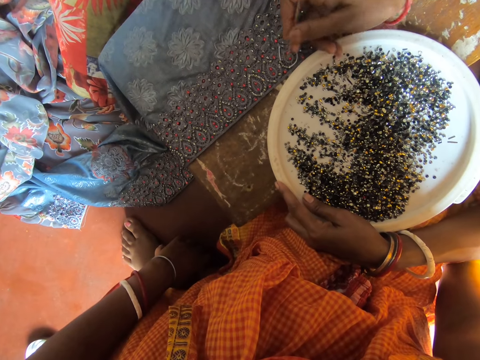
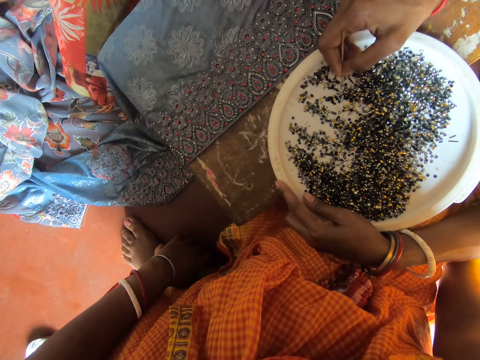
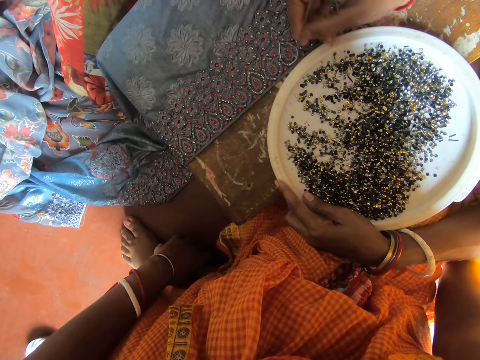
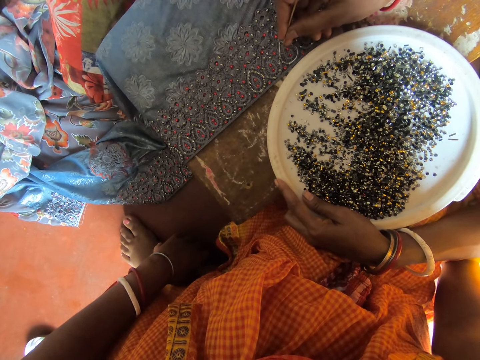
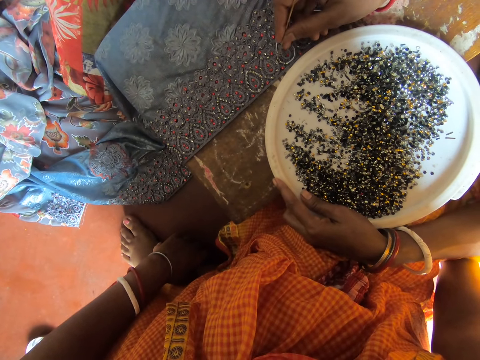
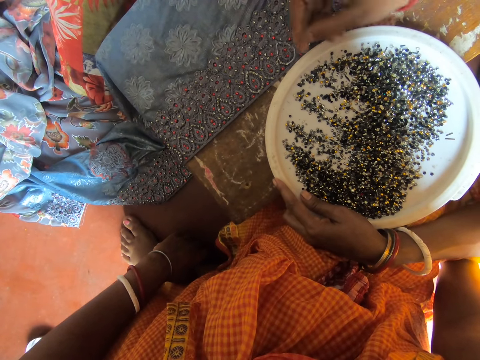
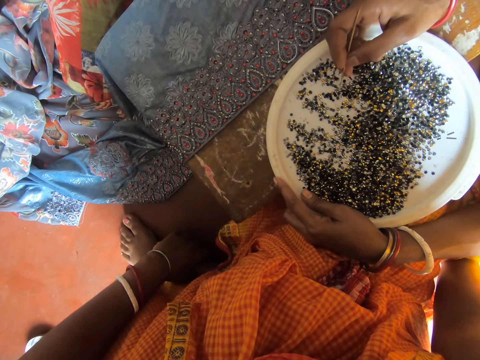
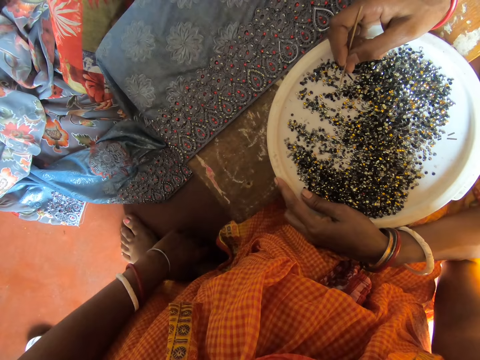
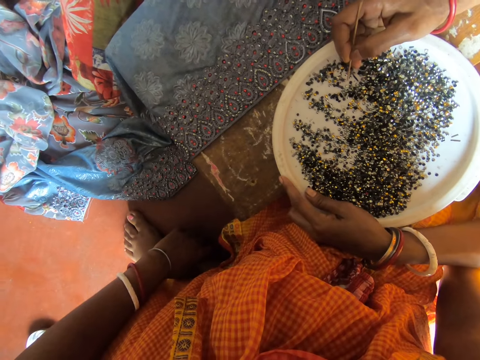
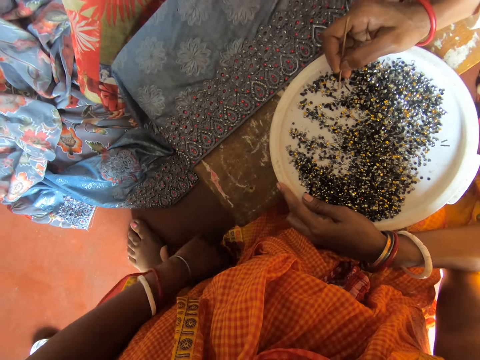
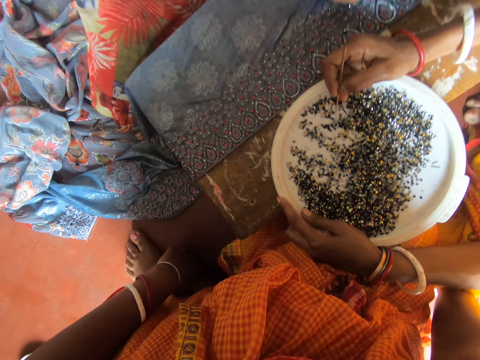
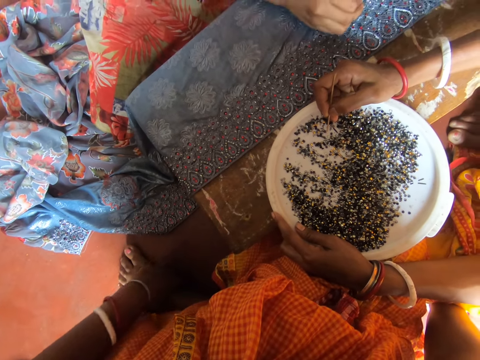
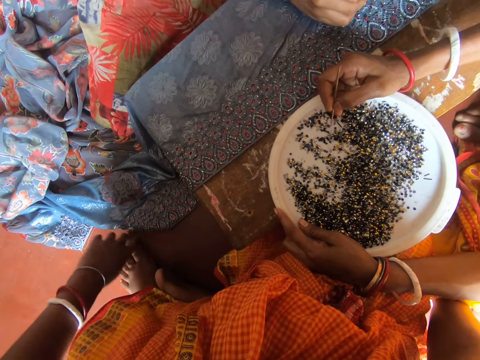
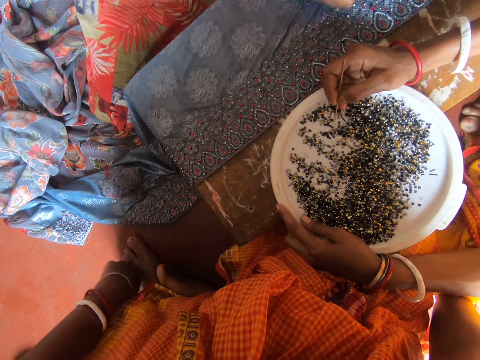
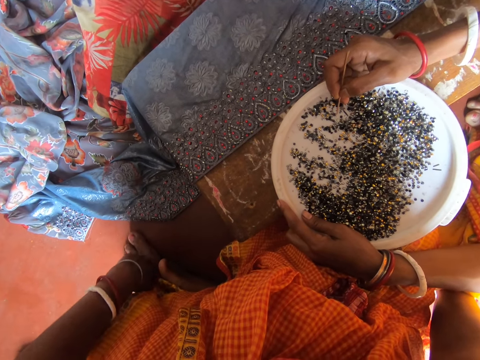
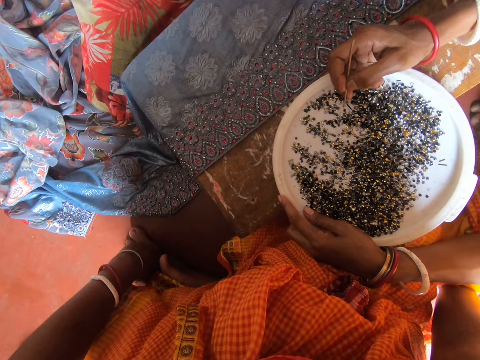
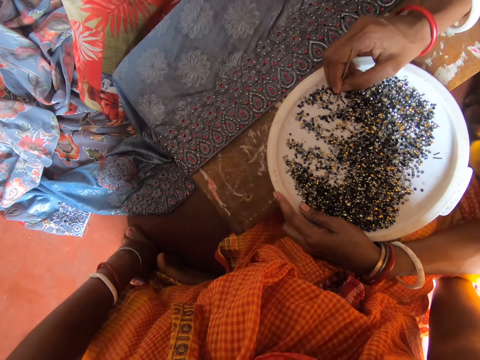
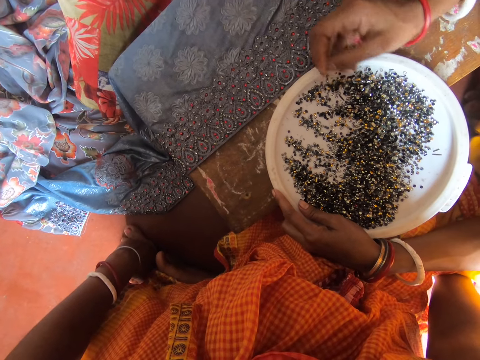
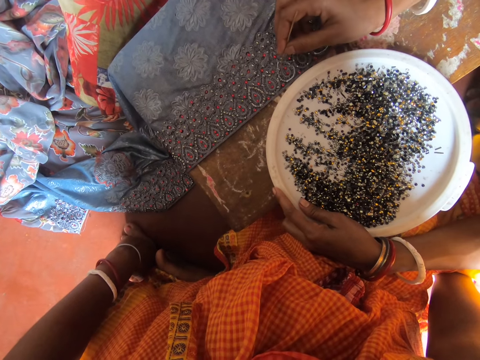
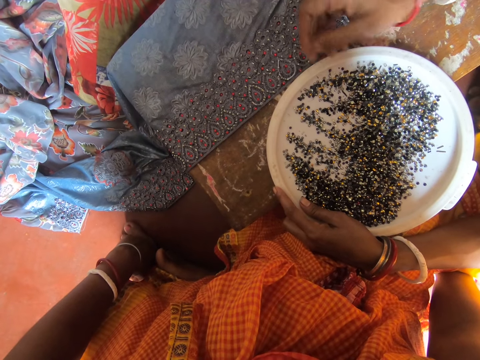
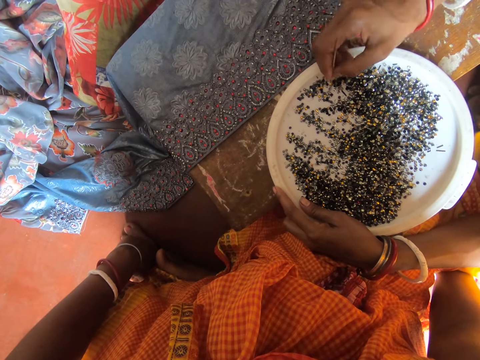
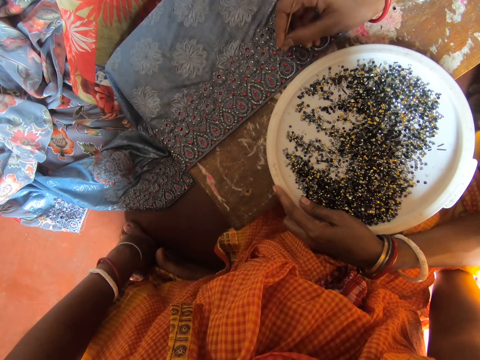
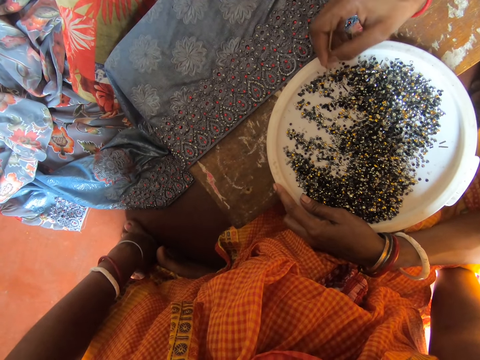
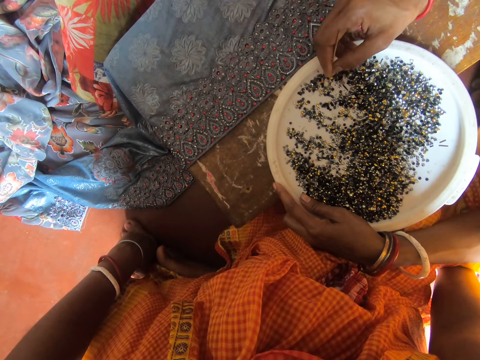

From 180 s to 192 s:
A woman pins the bead on the saris. The woman picks the bead with a needle. A man moves the needle. The woman pins the bead on the saris. The woman picks the bead with the needle and puts her hand on the tray of beads. The camera wearer looks around. The woman picks the bead with the needle. The man moves the needle. The woman pins the bead on the saris and picks the bead with the needle. The man moves the needle. The woman pins the bead on the saris and picks the bead with the needle.

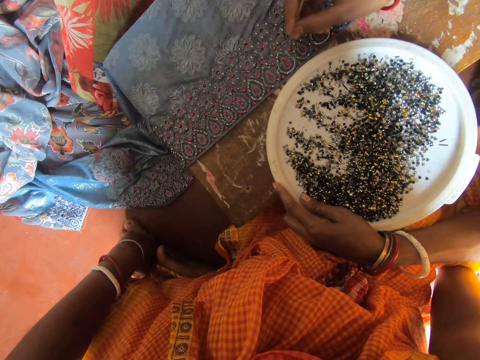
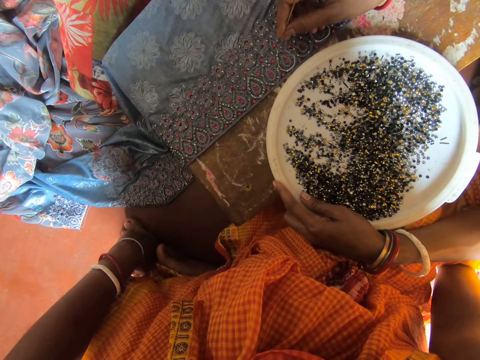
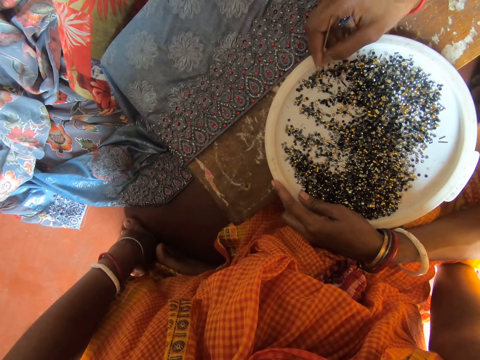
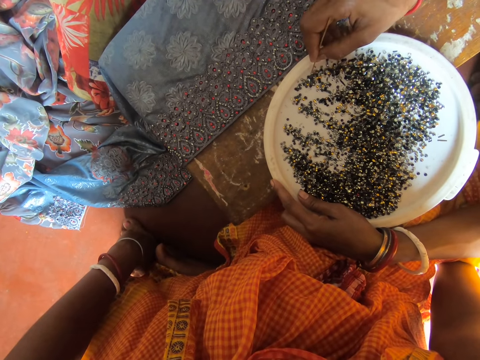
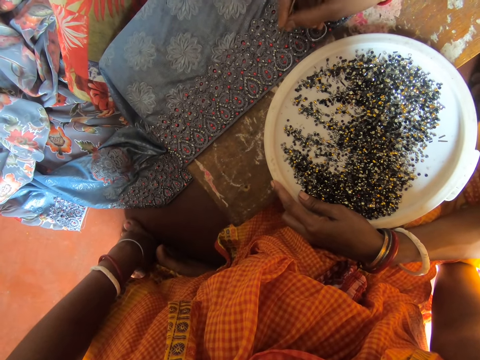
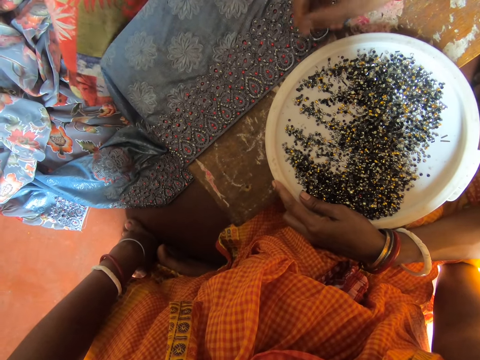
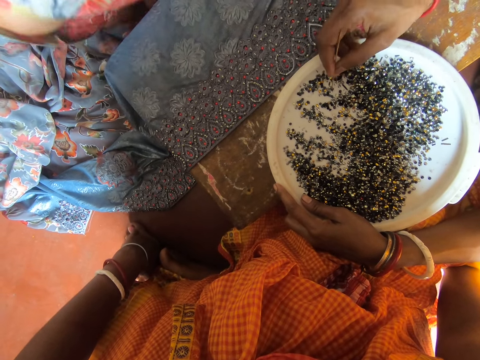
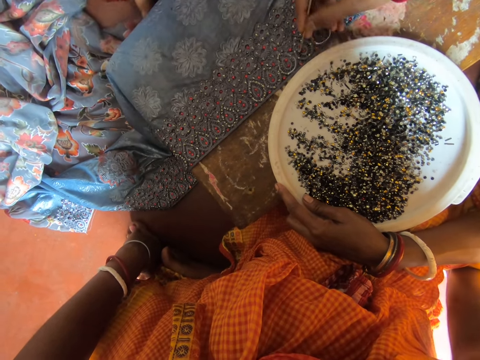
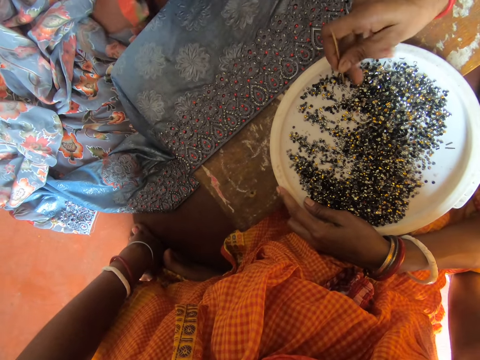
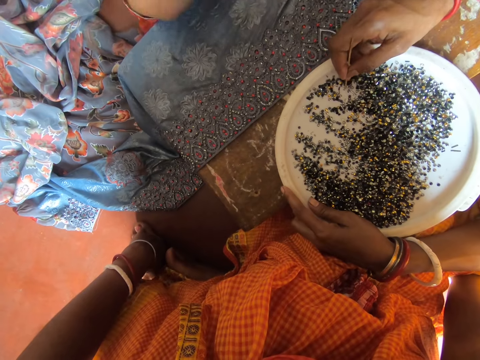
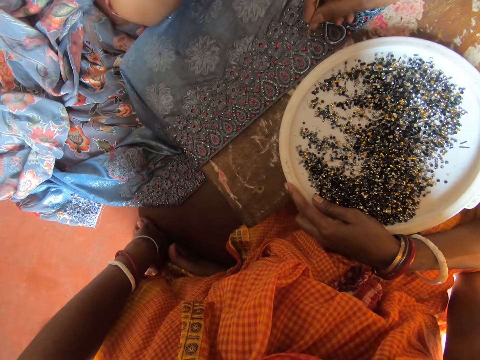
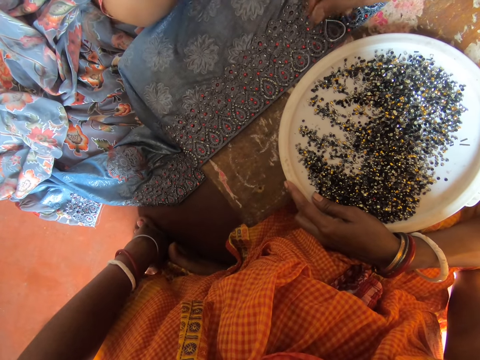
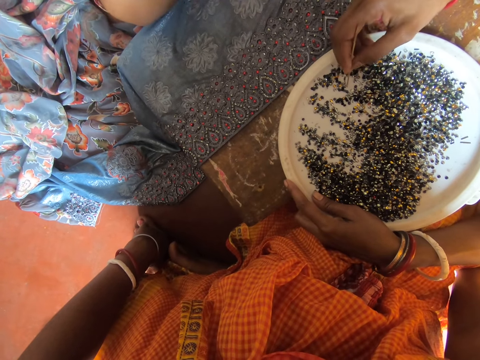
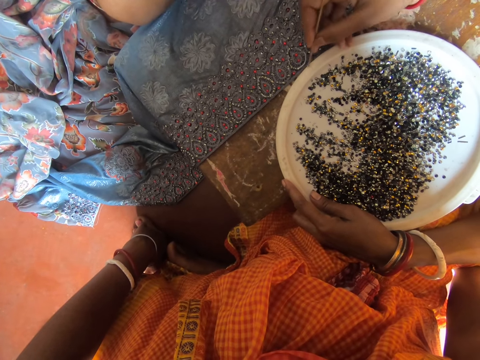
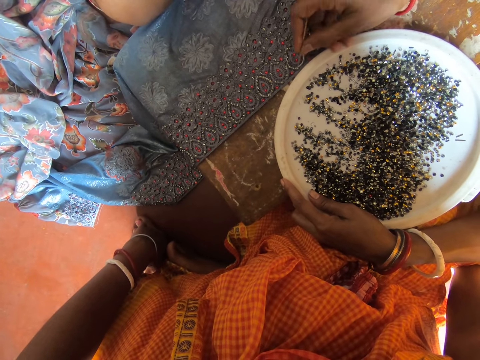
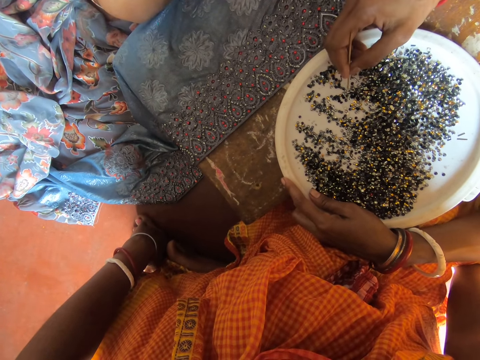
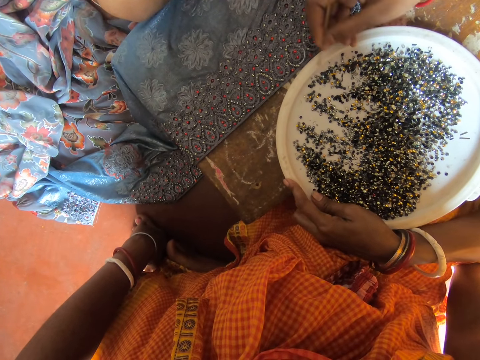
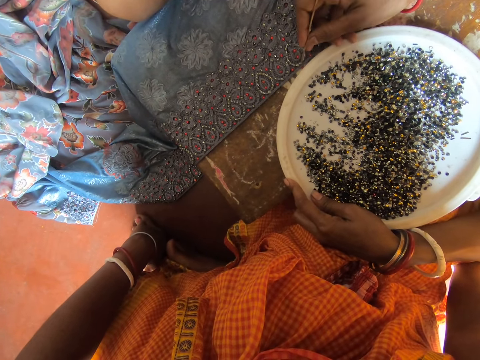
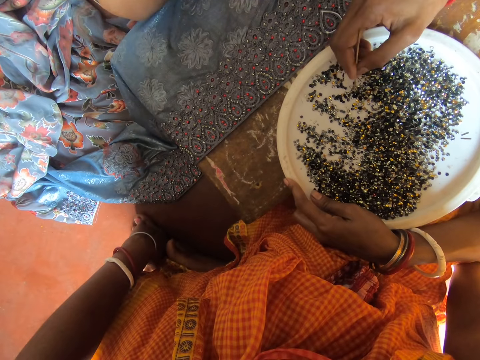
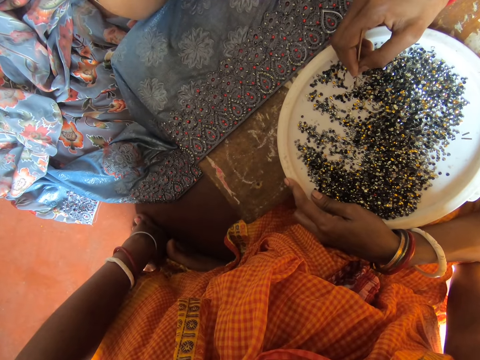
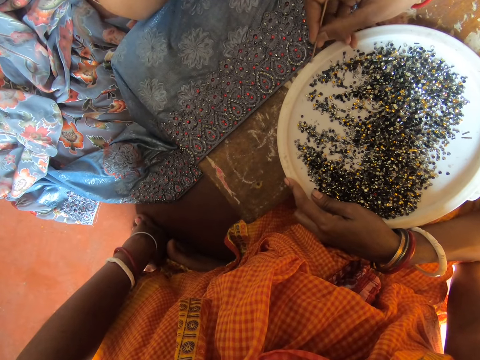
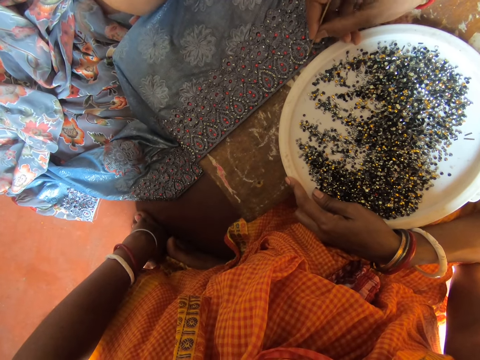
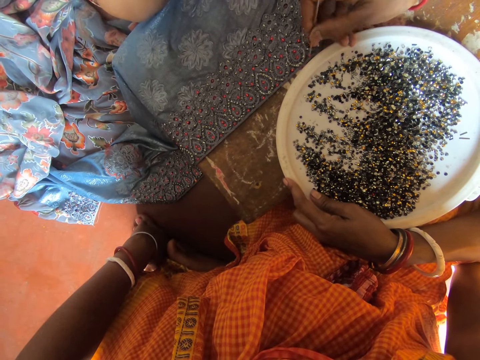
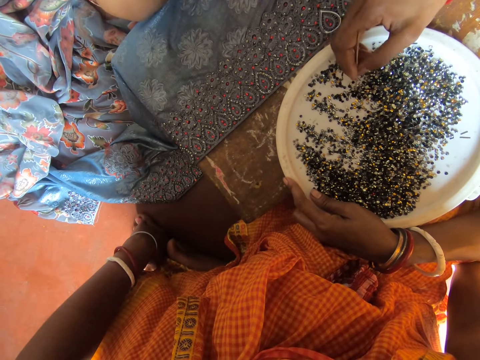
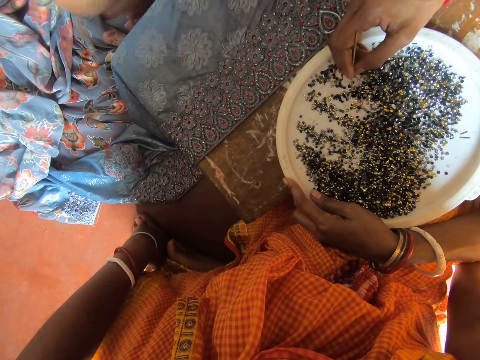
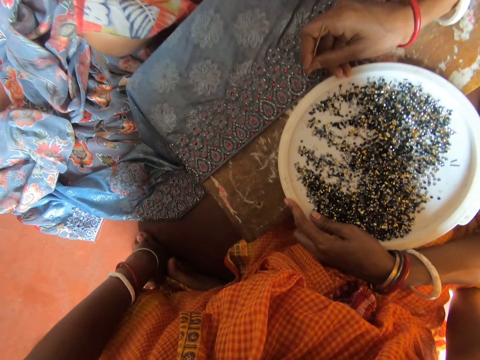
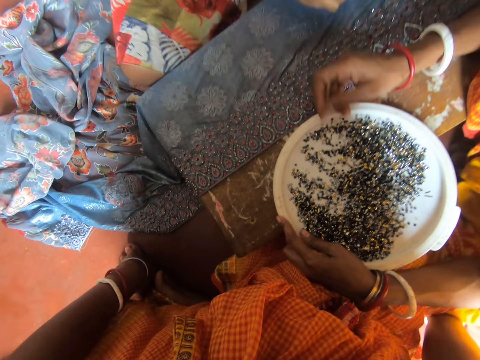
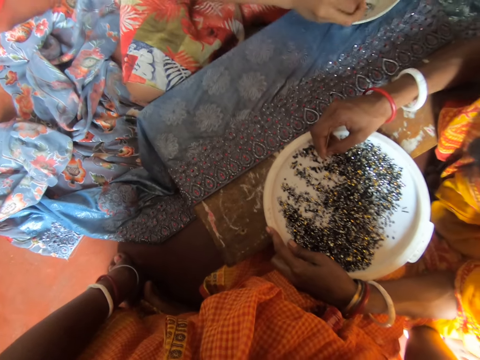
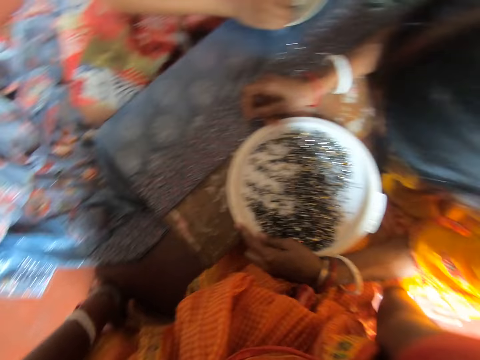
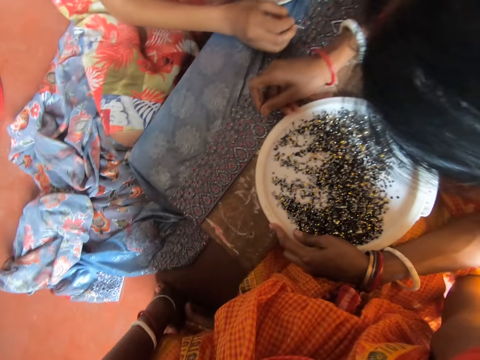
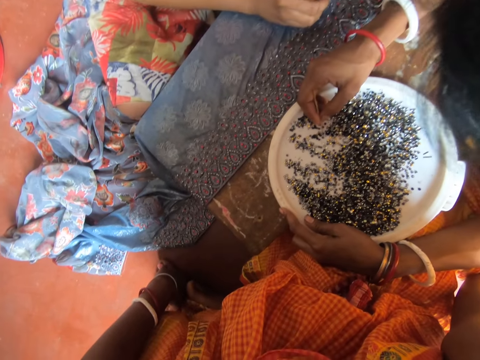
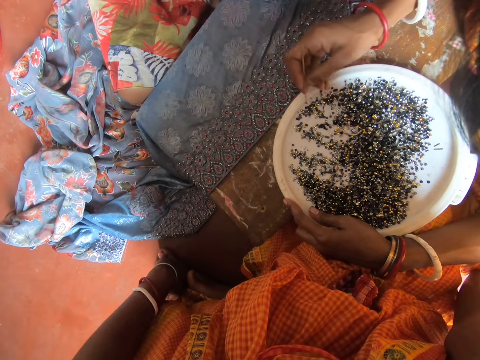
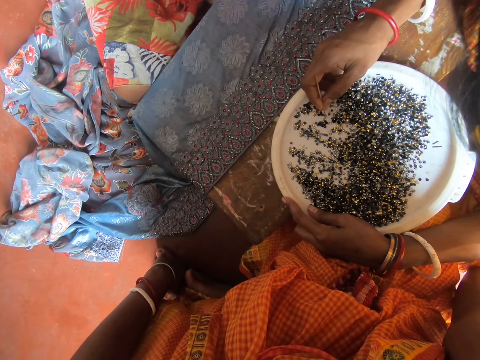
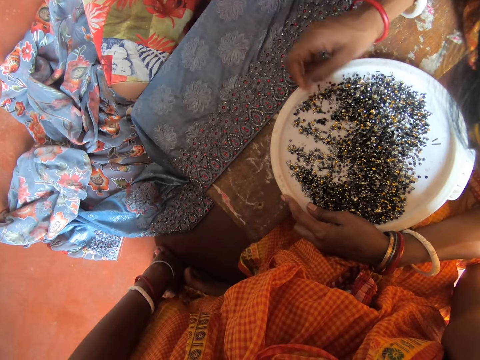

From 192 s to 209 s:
A man moves the needle. A woman pins the bead on the saris and picks the bead with a needle. The man moves the needle. The woman pins the bead on the saris. Another woman lifts a paper. The first woman picks the bead with the needle. The man moves the needle. The first woman drops the bead on the tray and picks the bead with the needle. The man moves the needle. The first woman pins the bead on the saris and picks the bead with the needle. The man moves the needle. The first woman pins the bead on the saris and picks the bead with the needle. The man moves the needle. The first woman pins the bead on the saris and picks the bead with the needle. The man moves the needle. The first woman pins the bead on the saris and picks the bead with the needle. The man moves the needle. The first woman pins the bead on the saris and picks the bead with the needle. The man moves the needle. The first woman pins the bead on the saris and picks the bead with the needle. The first woman pins the bead on the saris. The other woman moves the needle. The first woman picks the bead with the needle.
